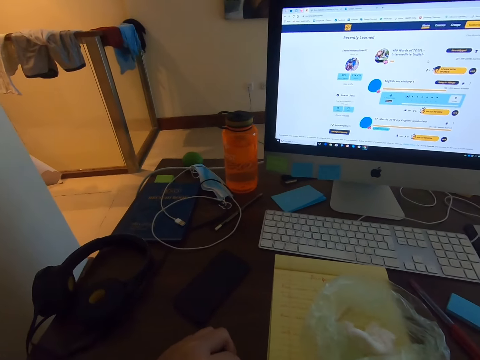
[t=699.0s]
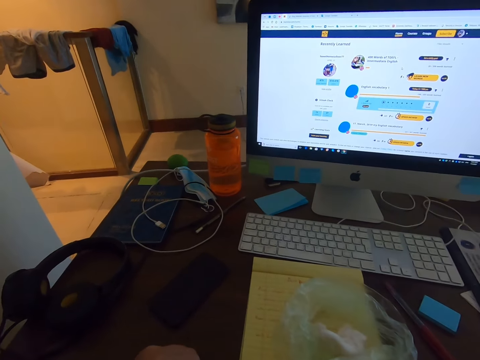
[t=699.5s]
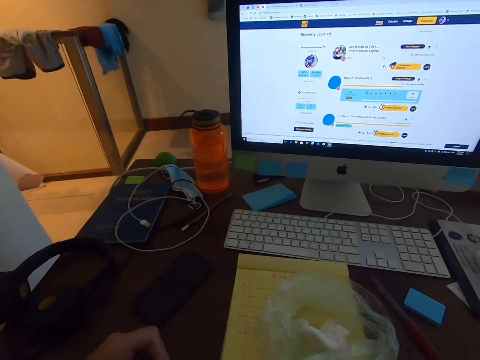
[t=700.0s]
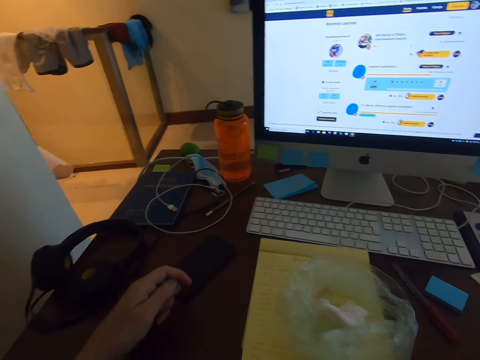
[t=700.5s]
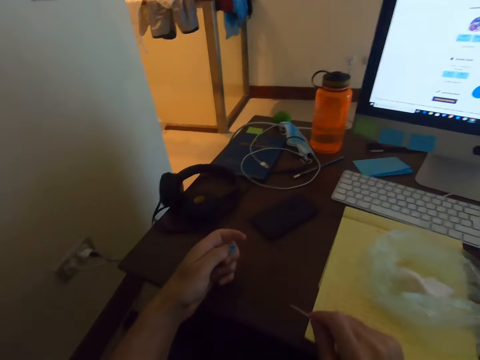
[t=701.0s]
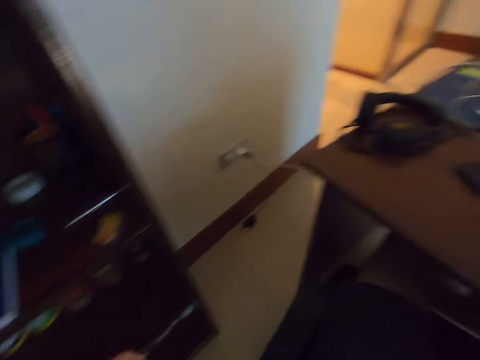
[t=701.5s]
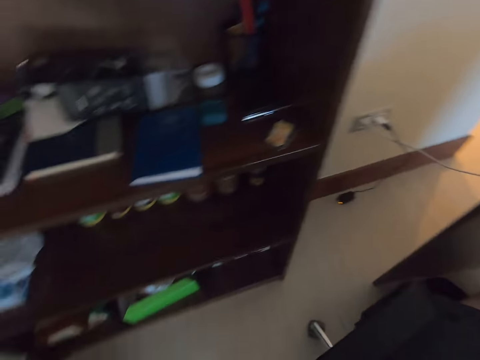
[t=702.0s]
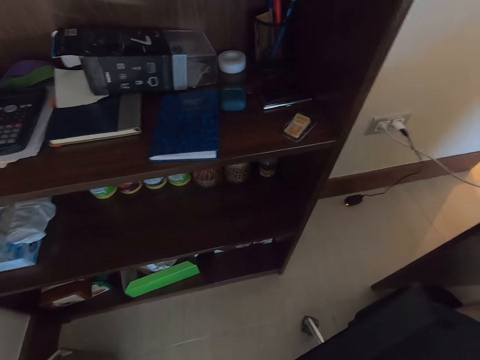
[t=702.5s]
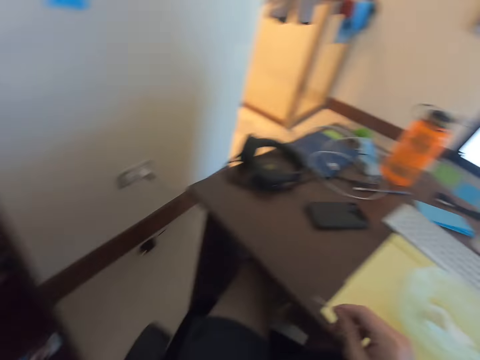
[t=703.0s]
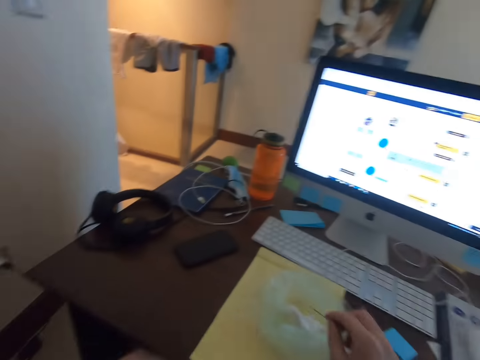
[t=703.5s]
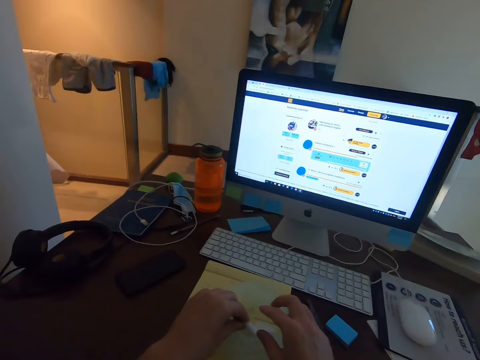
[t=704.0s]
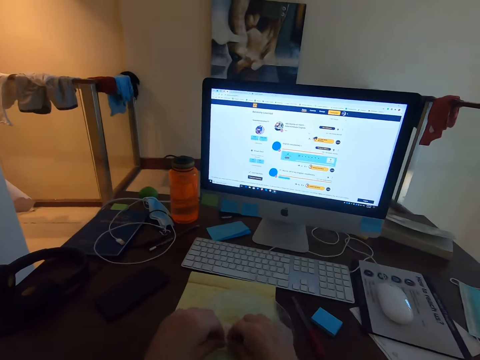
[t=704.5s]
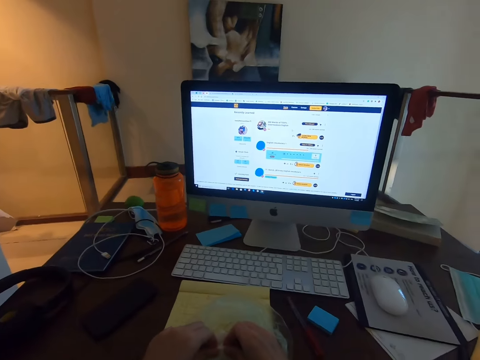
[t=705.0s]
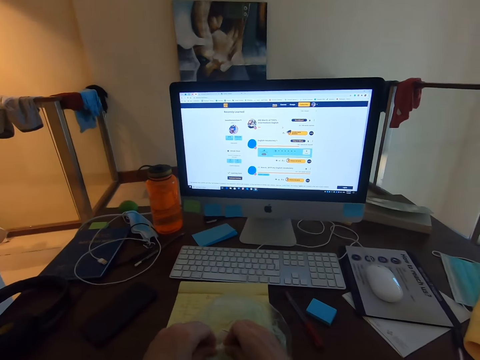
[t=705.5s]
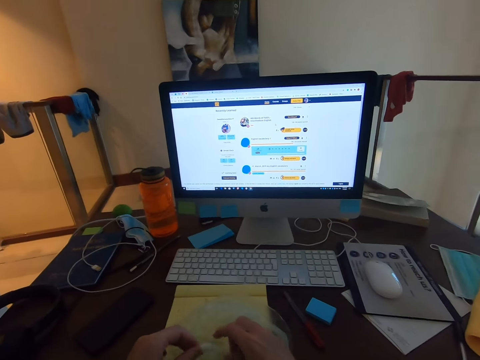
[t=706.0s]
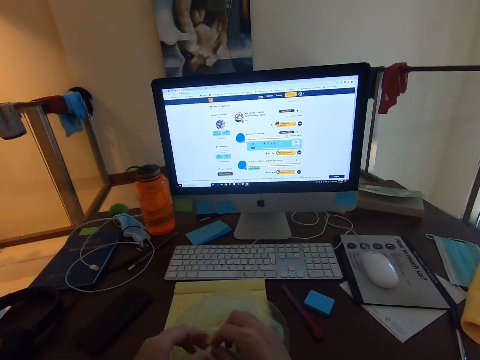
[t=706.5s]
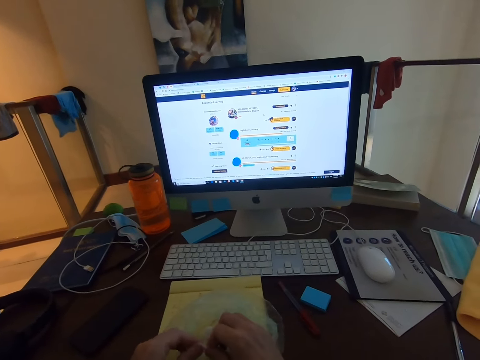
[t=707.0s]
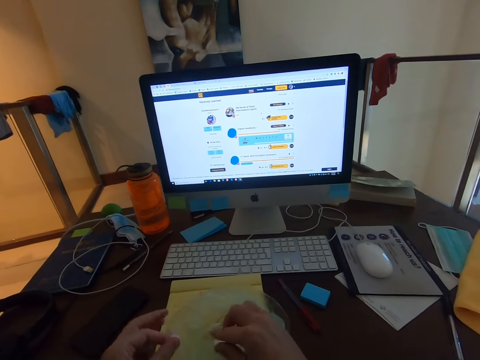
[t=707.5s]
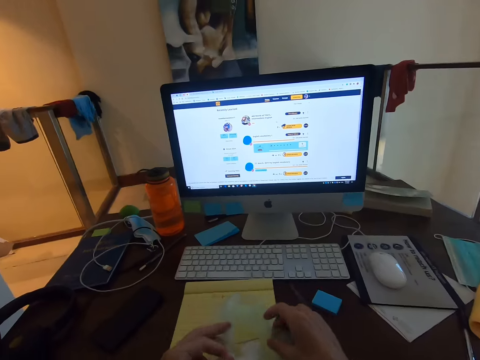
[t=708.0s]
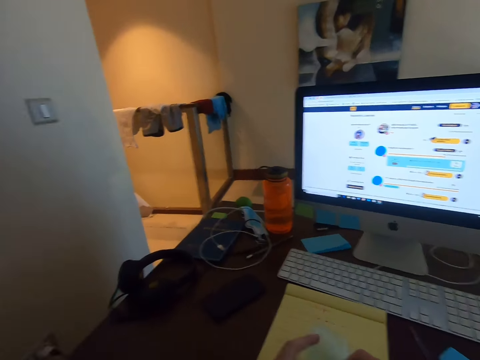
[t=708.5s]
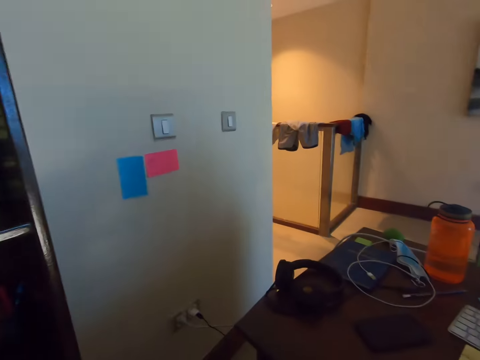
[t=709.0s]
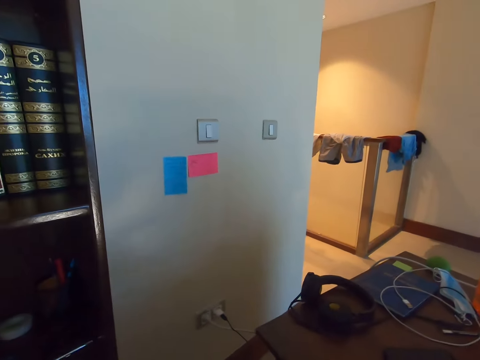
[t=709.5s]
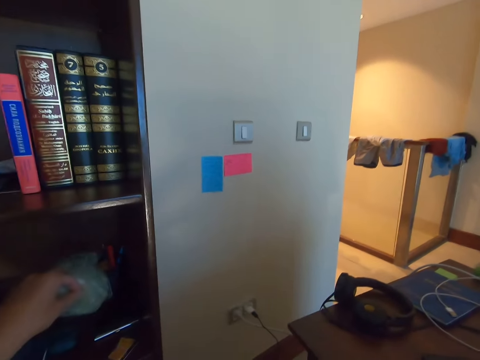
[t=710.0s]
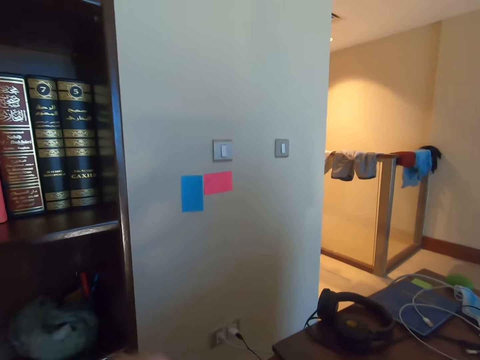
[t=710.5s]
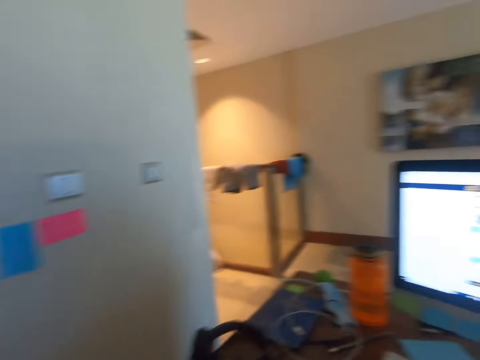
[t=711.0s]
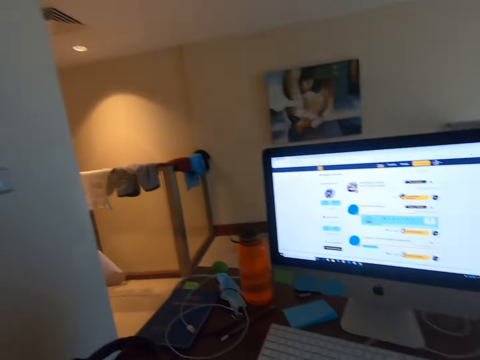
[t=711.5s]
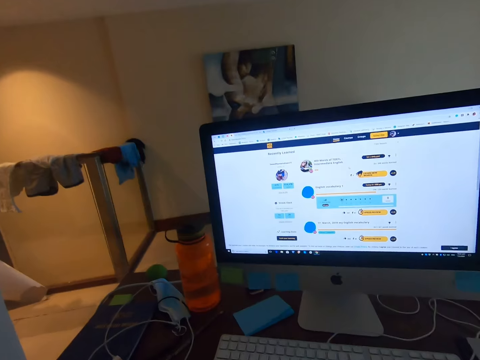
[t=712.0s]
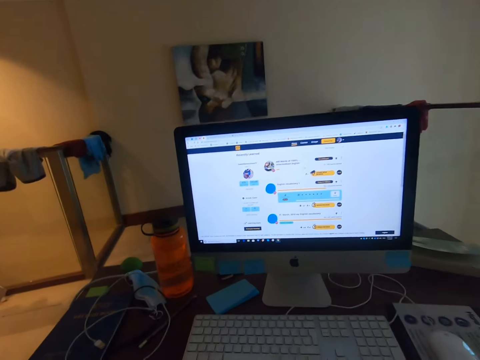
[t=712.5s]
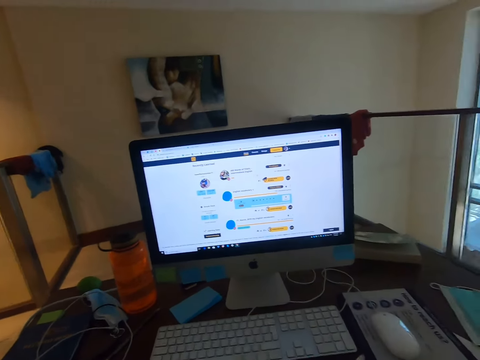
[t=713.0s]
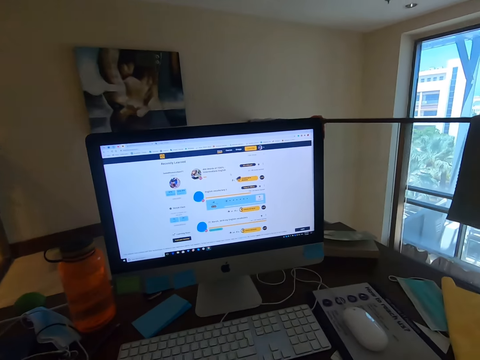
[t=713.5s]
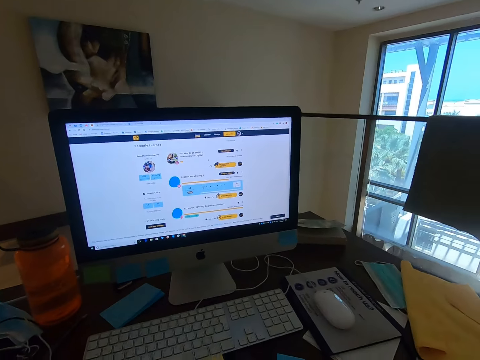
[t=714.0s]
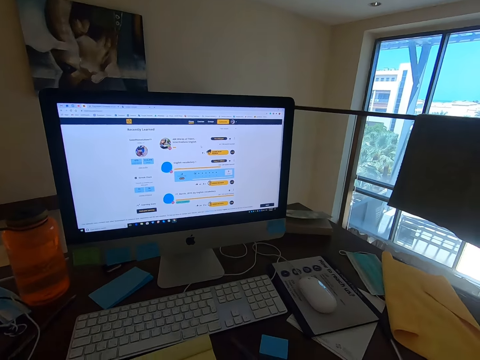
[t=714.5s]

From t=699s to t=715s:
The camera wearer moves his hand. He moves towards the cabinet. He looks to the side. He cuts the cotton with his hands. He moves paper. He picks up the paper bag. He looks to the side. He places the paper bag on the cabinet. He drops the paper. He stares at the monitor's screen.

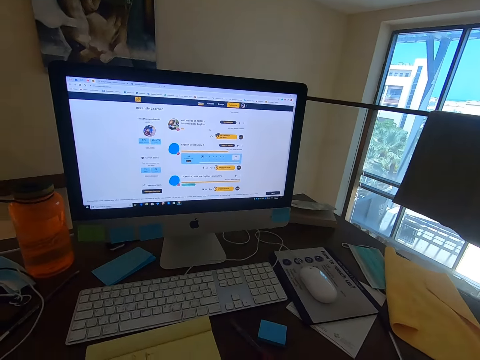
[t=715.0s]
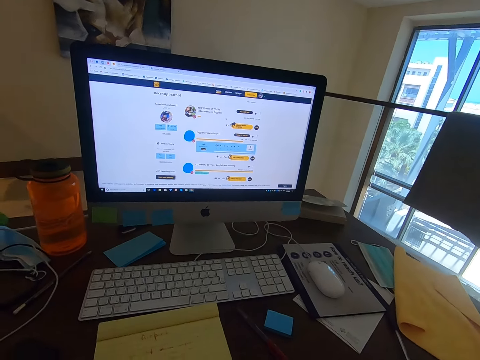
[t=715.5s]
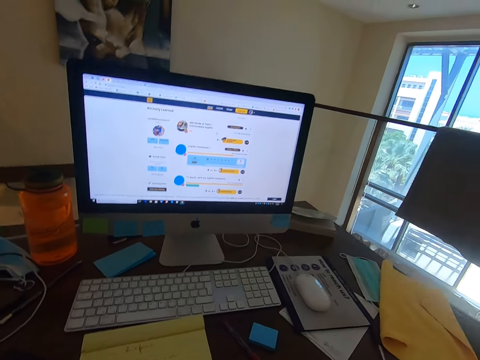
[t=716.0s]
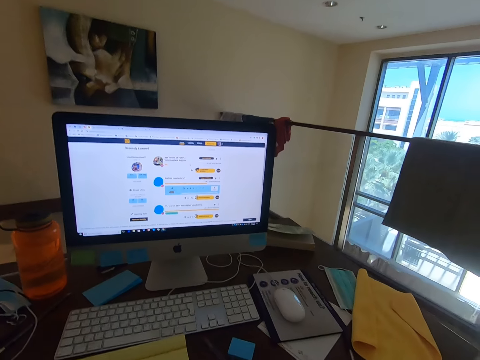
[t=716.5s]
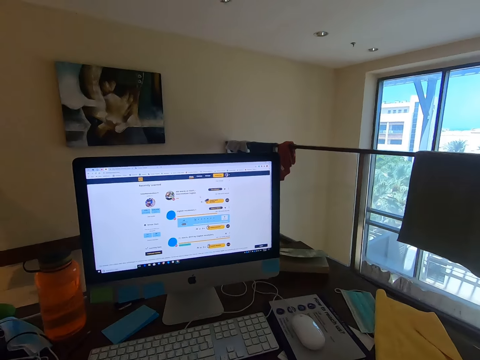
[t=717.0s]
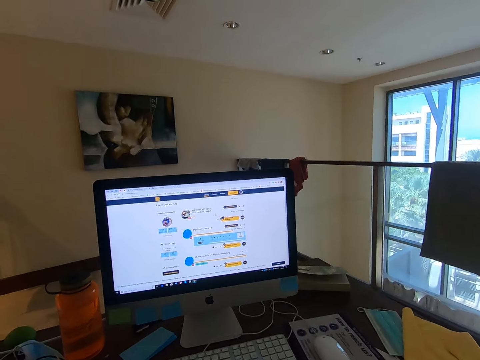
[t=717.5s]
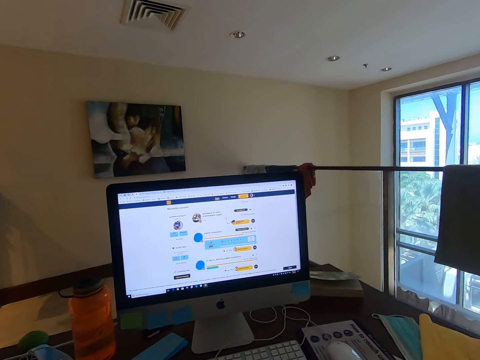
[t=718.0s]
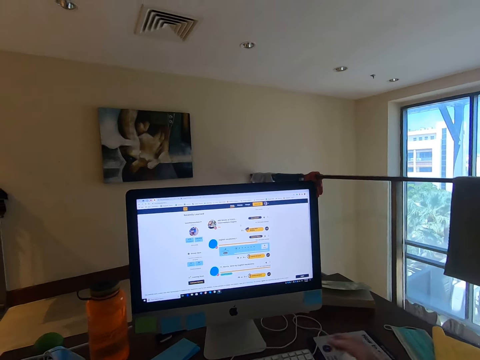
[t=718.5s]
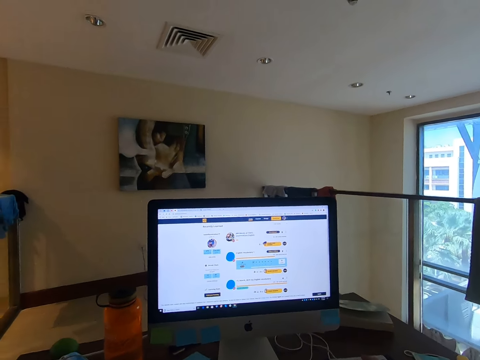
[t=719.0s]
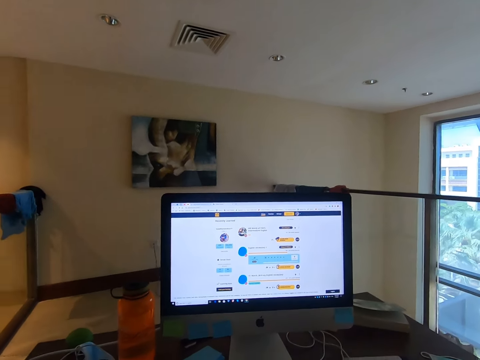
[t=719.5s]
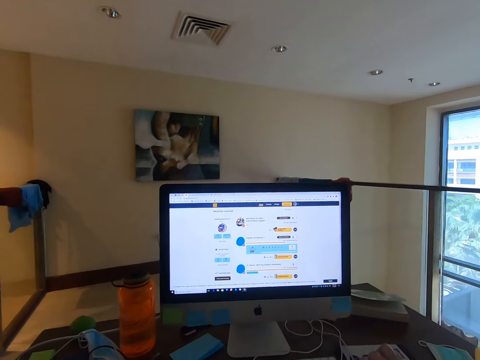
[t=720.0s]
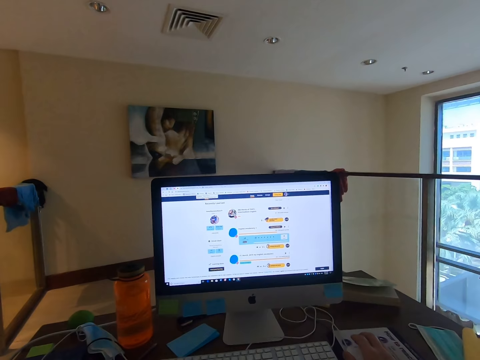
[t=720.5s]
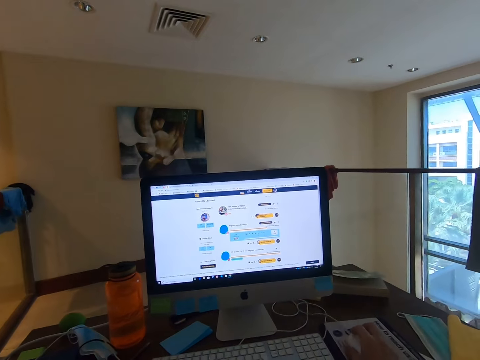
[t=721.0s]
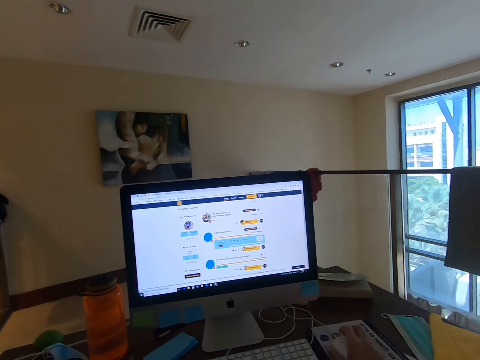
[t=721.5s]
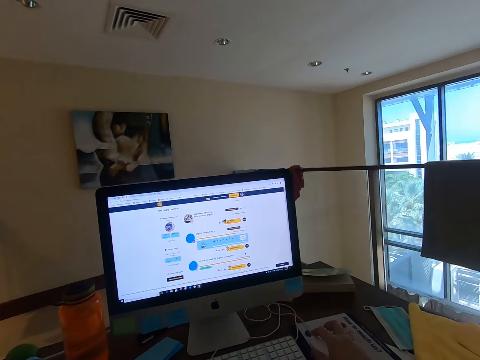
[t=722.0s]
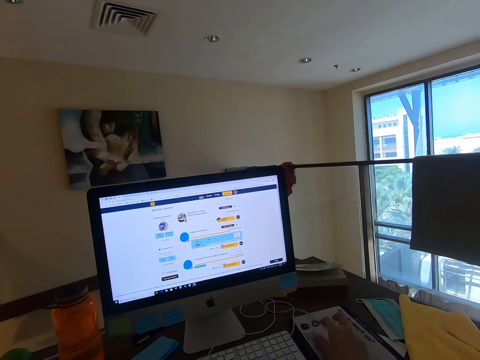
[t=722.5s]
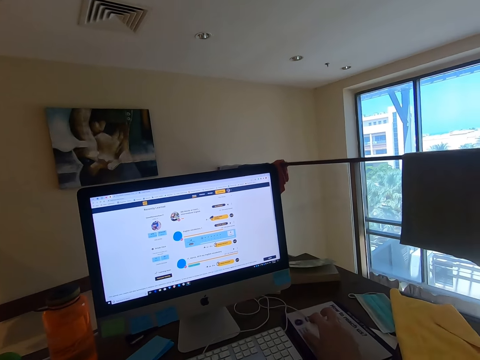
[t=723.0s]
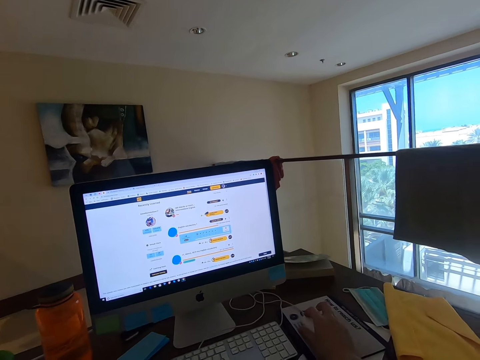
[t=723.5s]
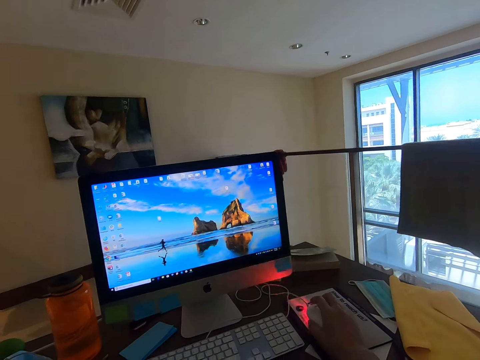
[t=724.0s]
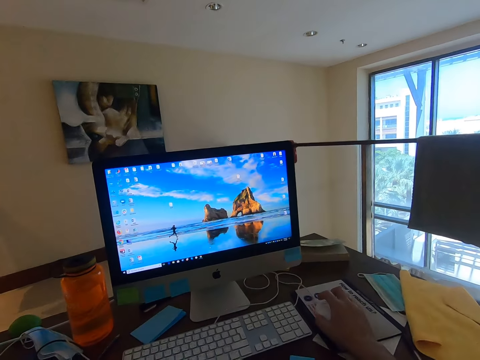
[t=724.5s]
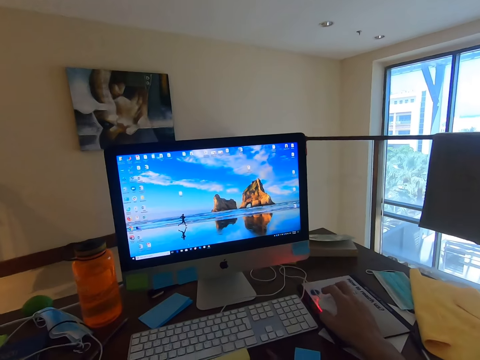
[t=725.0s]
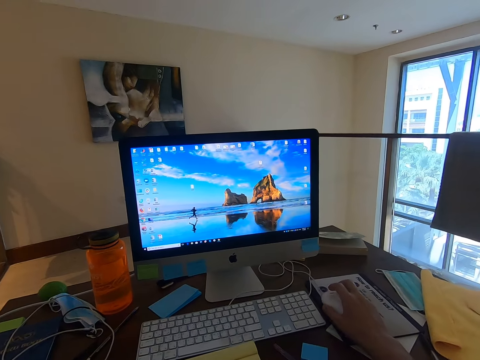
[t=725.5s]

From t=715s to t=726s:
The camera wearer holds the mouse with his hand. He uses the mouse. He operates the computer.
